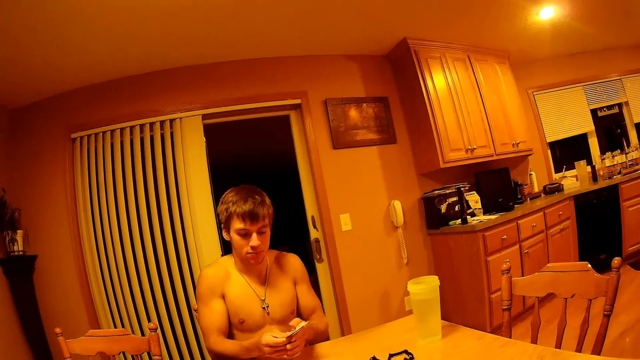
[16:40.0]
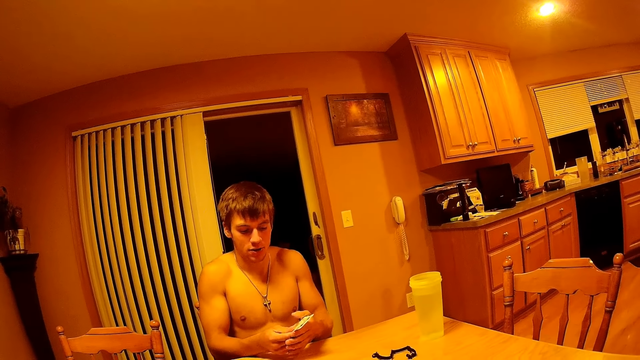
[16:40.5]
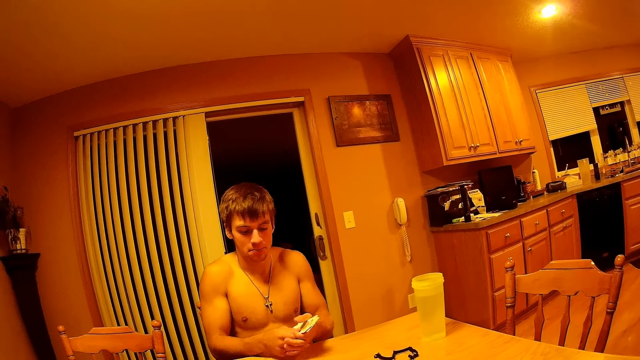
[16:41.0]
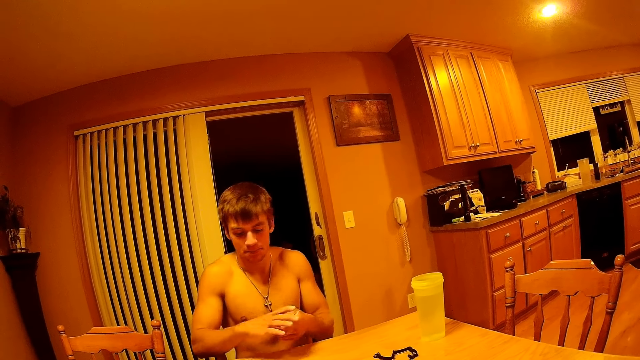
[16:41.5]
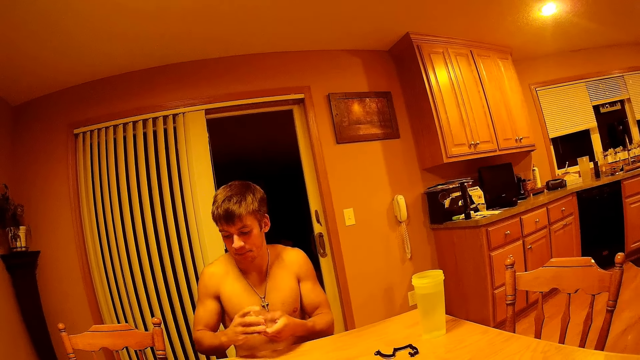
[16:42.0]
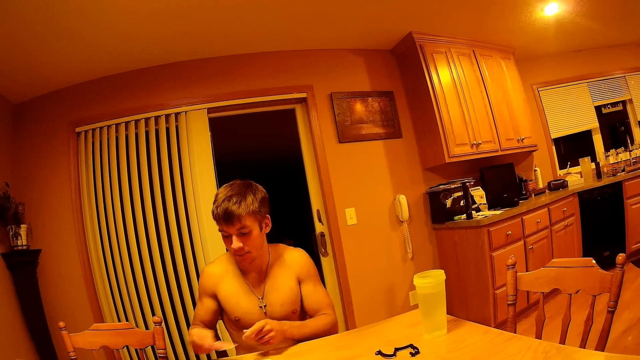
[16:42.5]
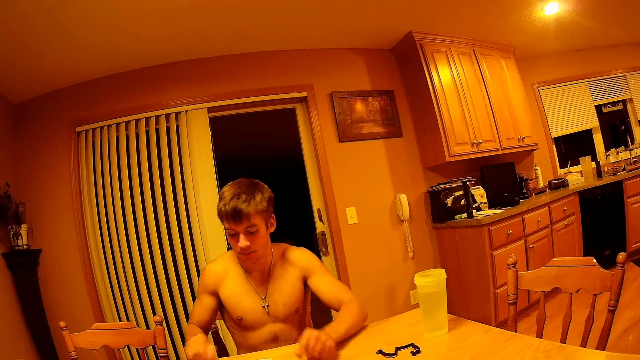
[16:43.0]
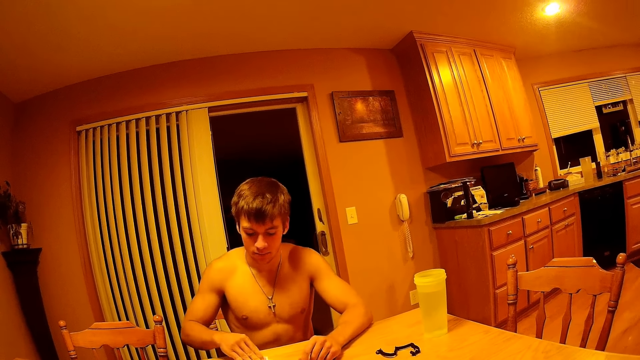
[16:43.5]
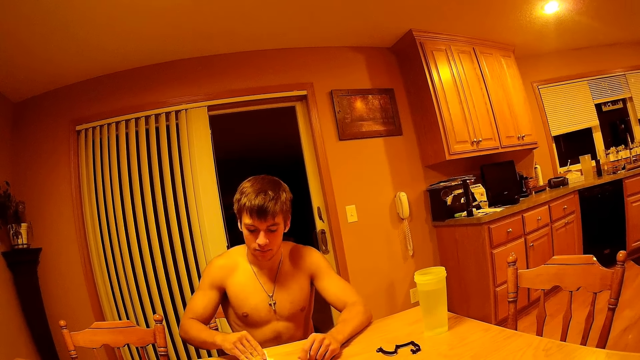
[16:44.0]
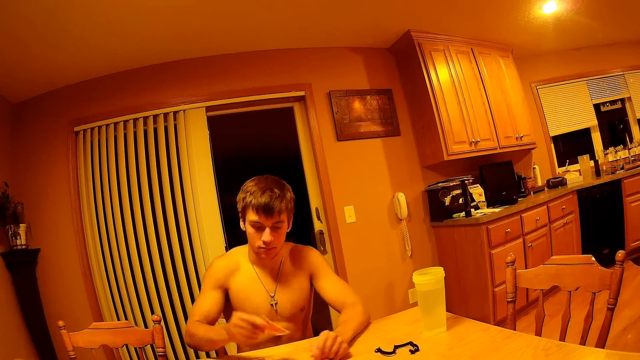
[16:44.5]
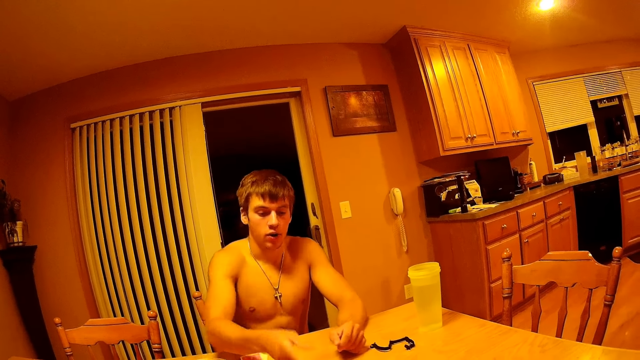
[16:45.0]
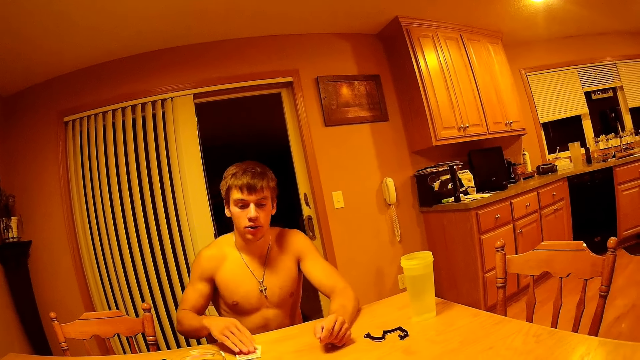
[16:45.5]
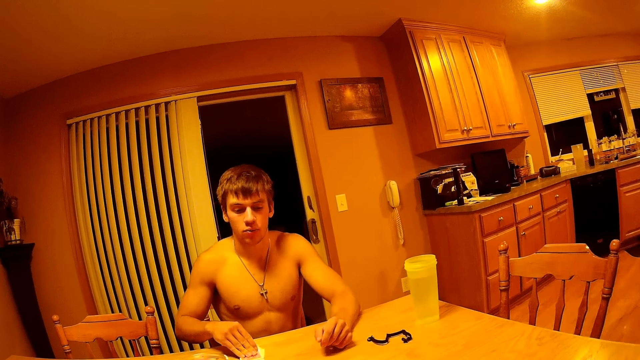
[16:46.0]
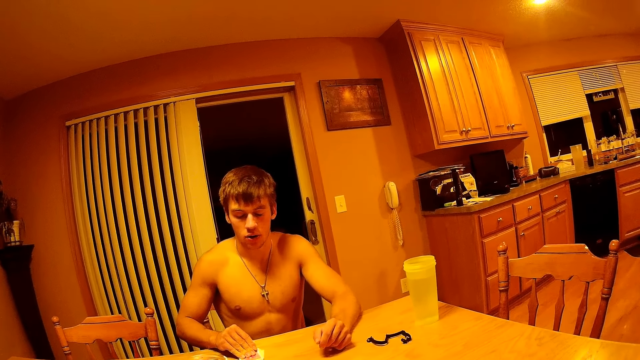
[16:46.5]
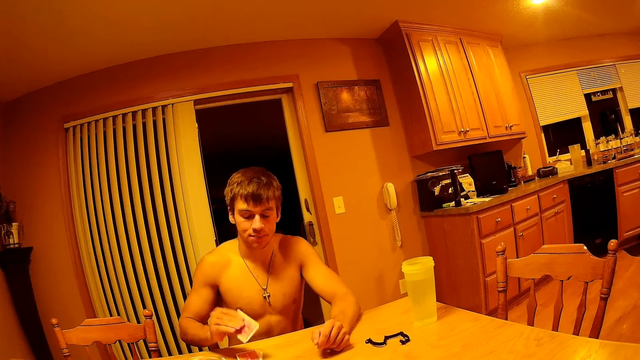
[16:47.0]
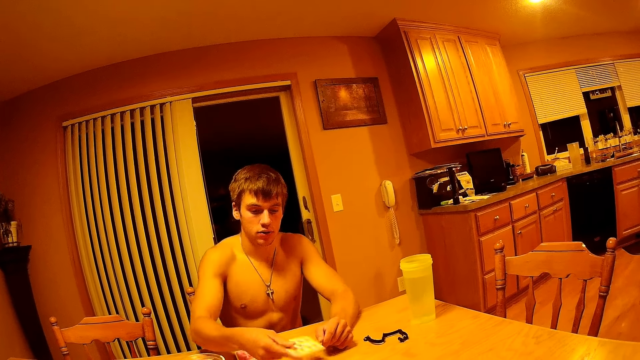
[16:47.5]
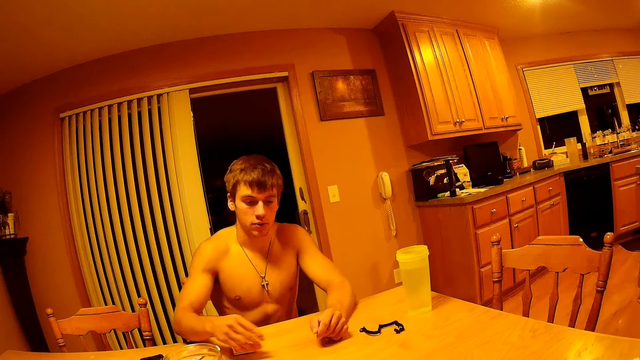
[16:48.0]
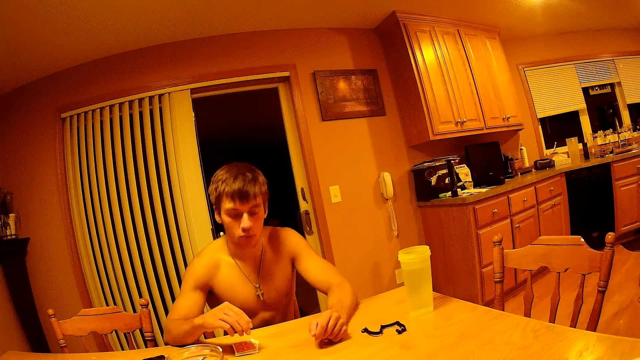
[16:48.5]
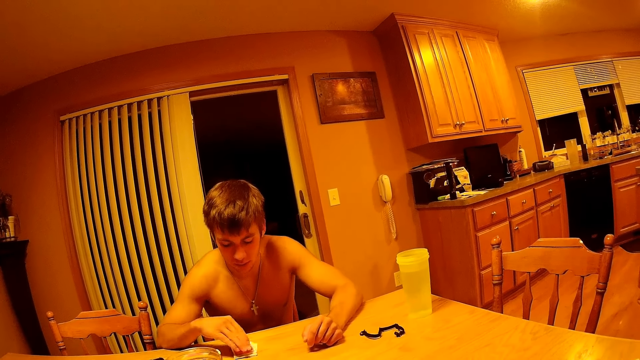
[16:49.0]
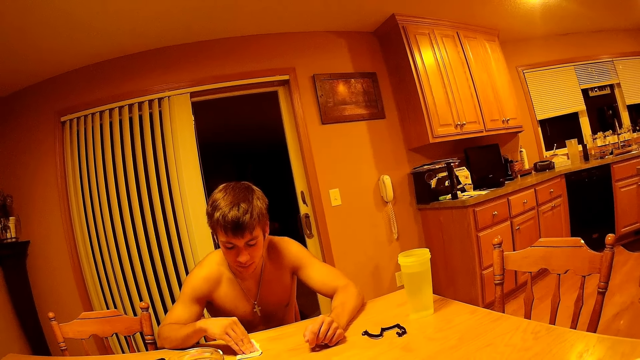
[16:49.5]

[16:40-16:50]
The man puts the cards on the table with his right hand. The man plays the cards. The man picks a card from the deck and passes the card across the table. The man picks a card from the deck and passes the card across the table.

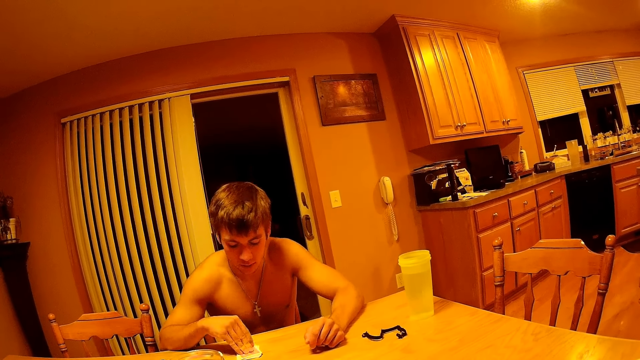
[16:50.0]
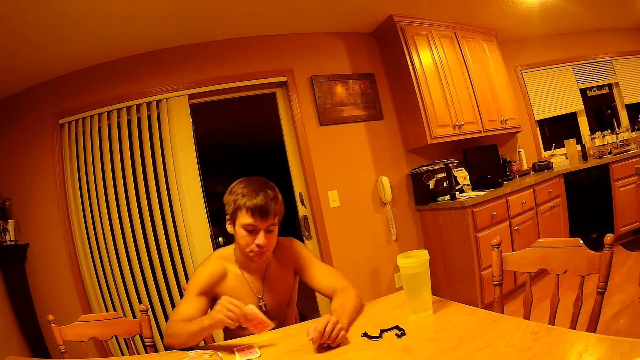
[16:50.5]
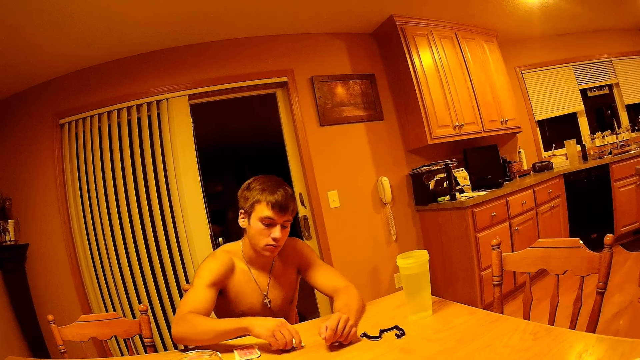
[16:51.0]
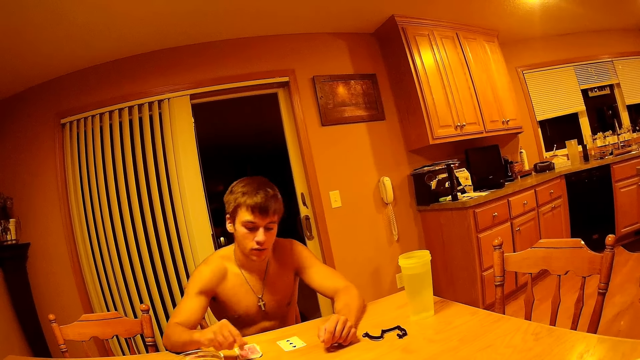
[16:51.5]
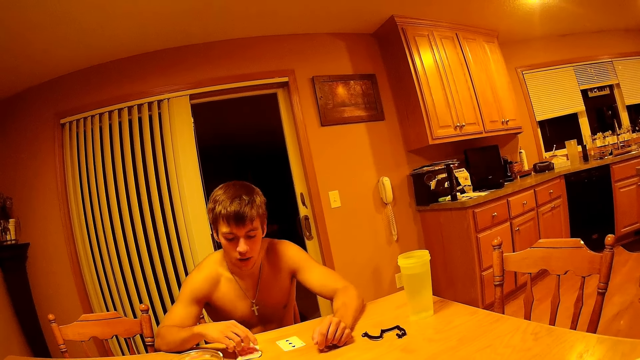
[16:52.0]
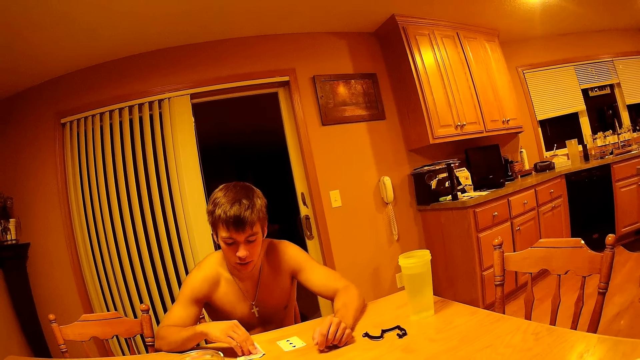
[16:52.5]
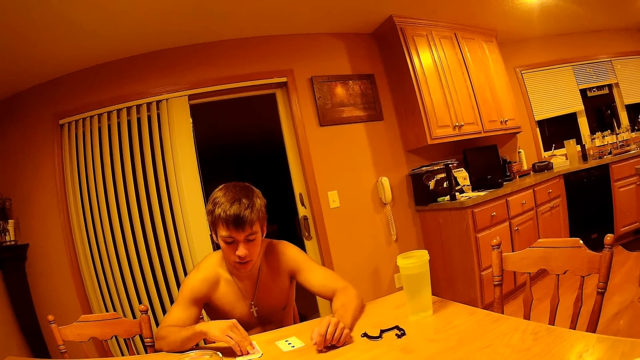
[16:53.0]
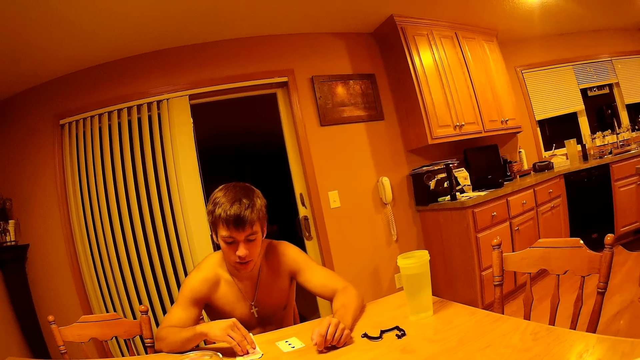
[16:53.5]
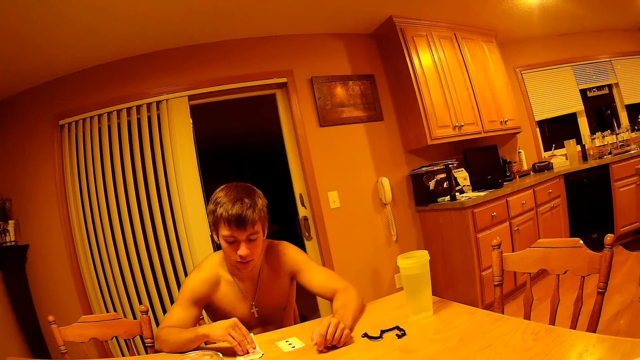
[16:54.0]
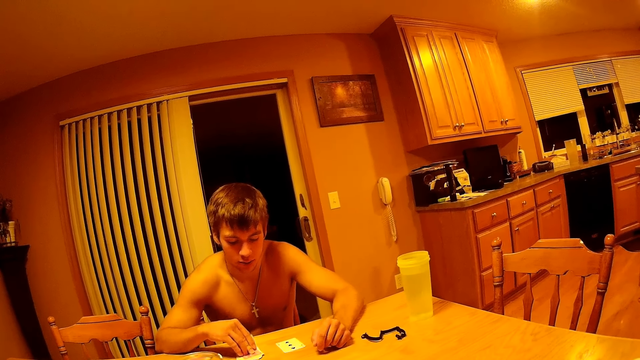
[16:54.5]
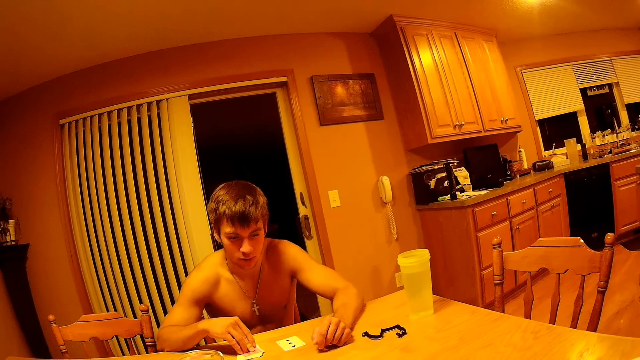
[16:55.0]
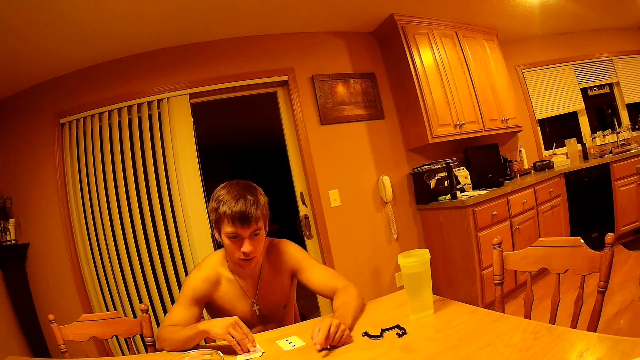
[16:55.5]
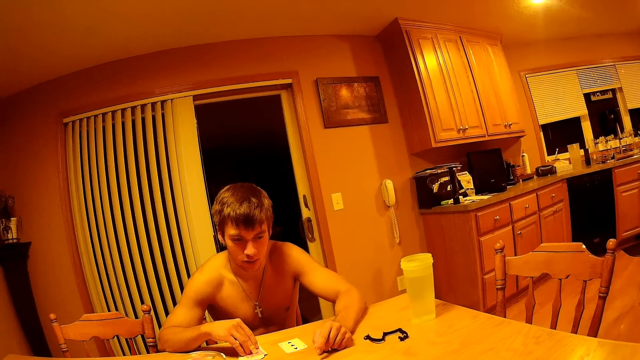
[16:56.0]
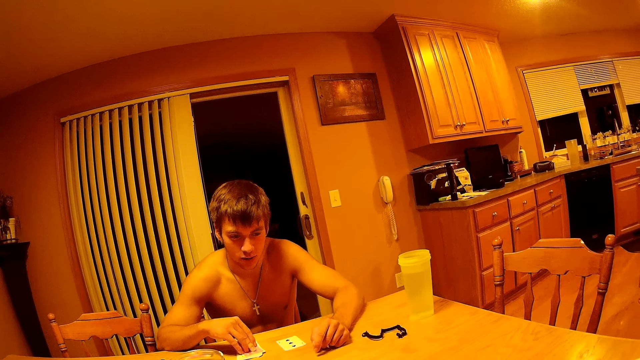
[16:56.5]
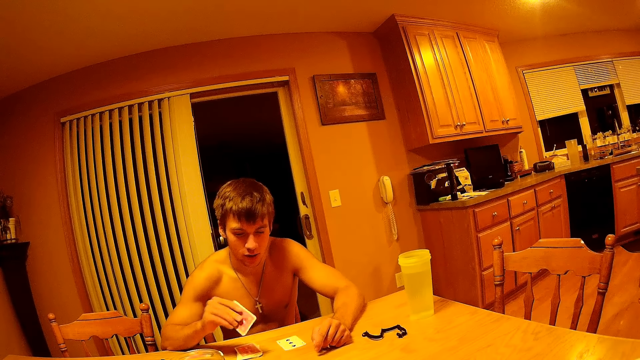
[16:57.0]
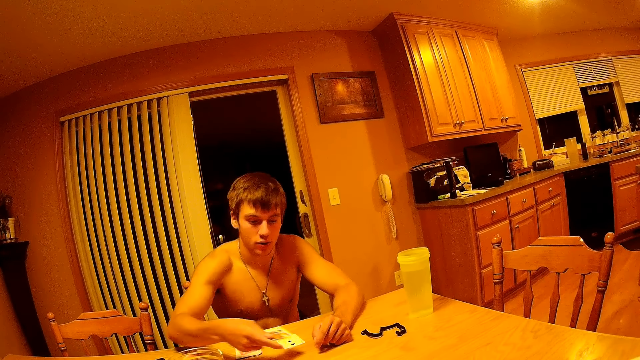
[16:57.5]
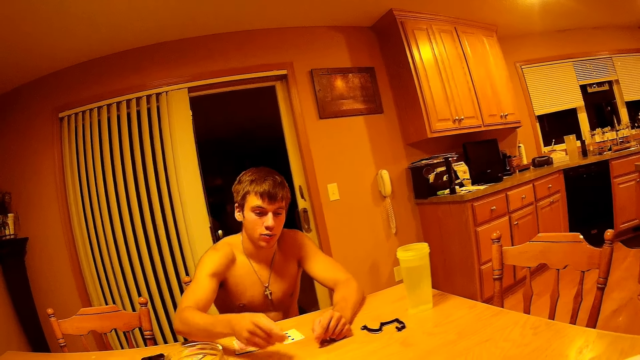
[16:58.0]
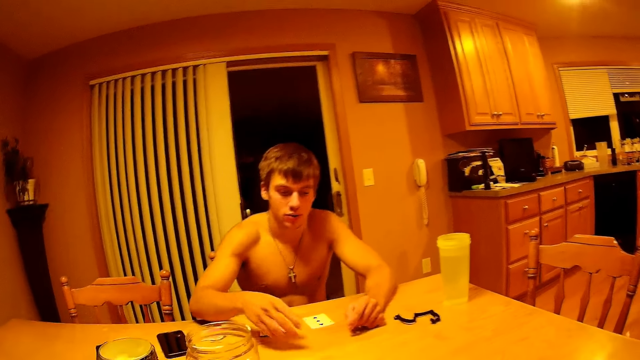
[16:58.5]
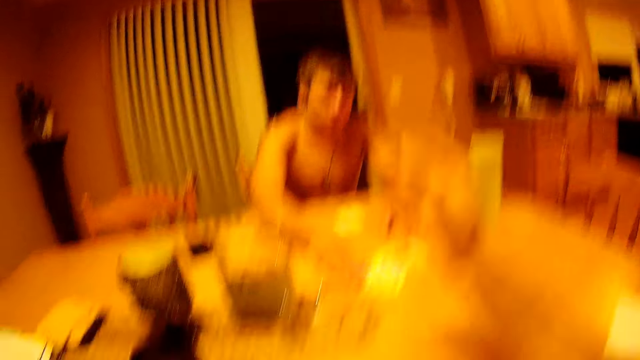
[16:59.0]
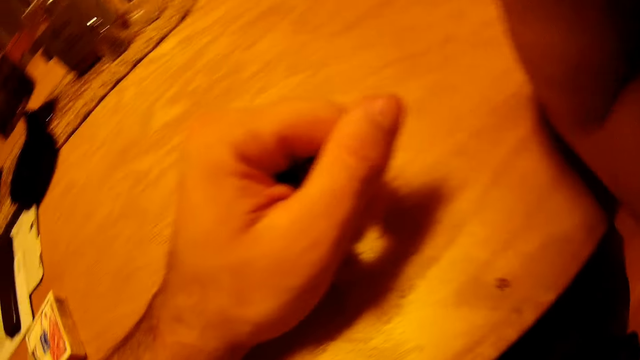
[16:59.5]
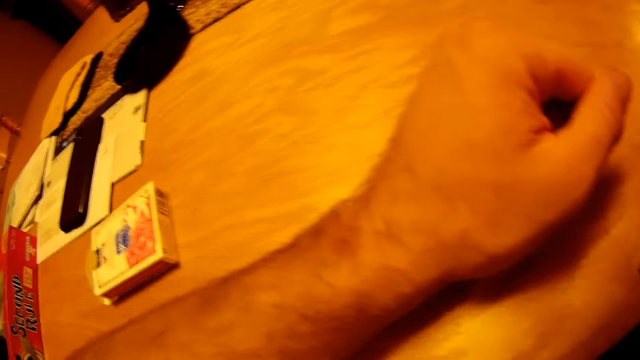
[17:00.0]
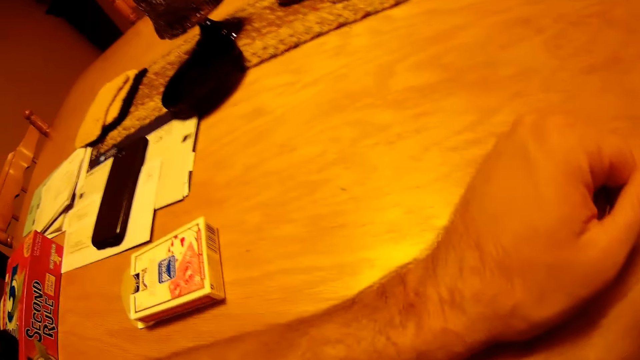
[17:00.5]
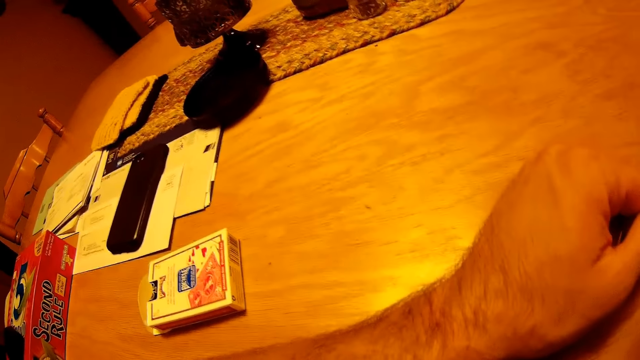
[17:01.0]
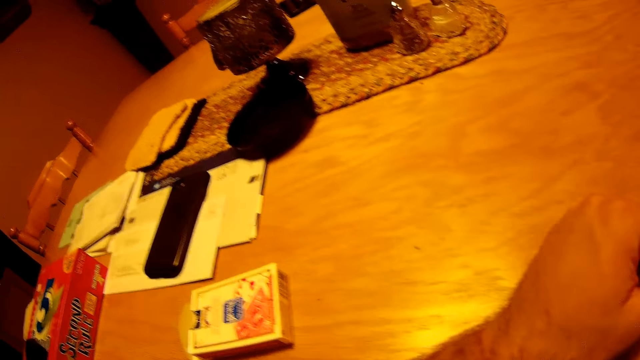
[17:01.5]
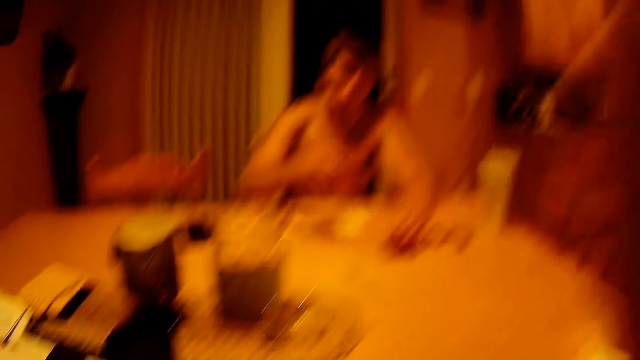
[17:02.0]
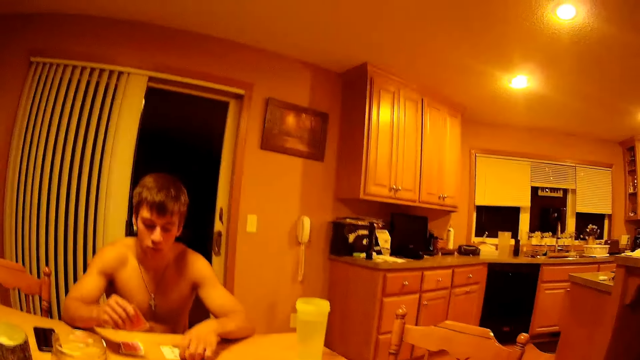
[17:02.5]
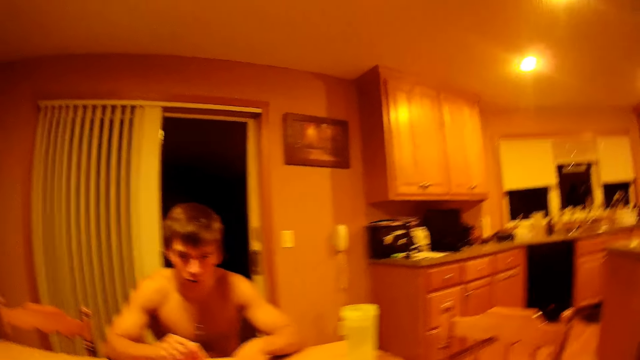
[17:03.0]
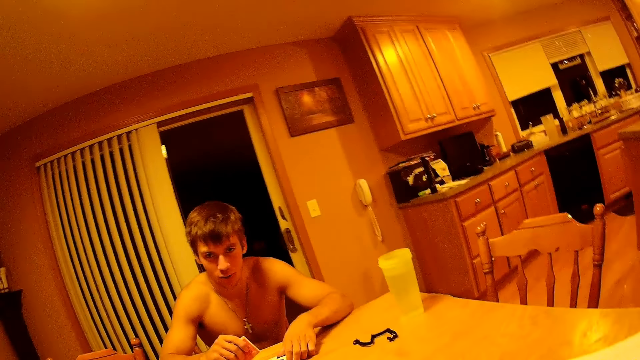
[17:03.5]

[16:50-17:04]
The man picks a card from the deck and puts the card on the table. The man picks a card from the deck and passes the card across the table. The camera wearer lifts his hand and moves the cards across the table. The man collects the cards. The camera wearer drops the hand.
